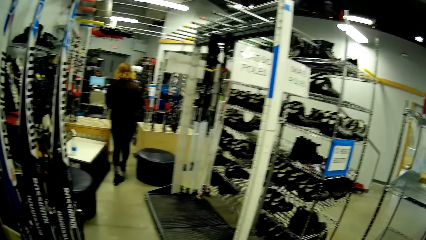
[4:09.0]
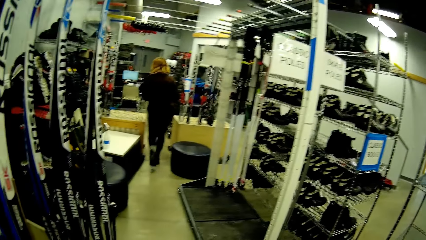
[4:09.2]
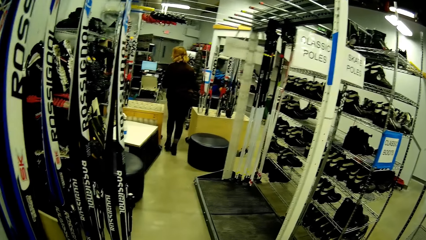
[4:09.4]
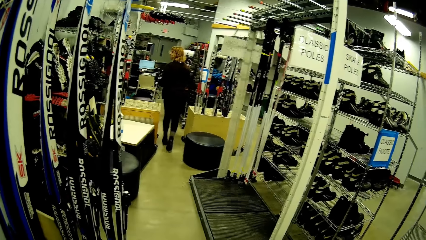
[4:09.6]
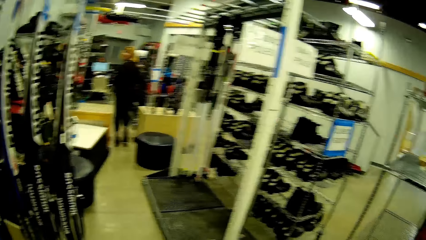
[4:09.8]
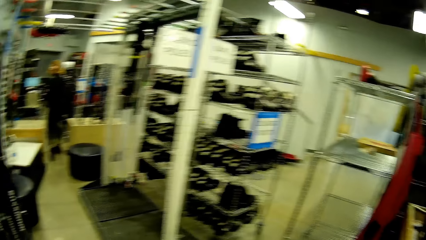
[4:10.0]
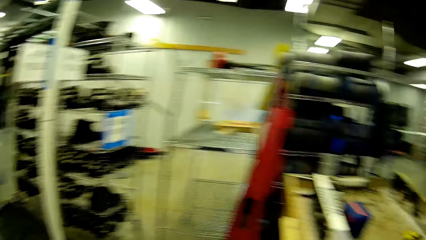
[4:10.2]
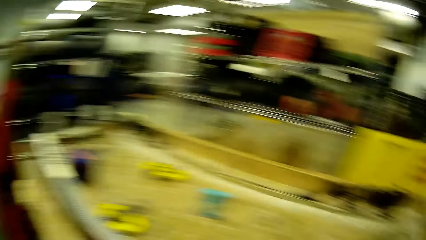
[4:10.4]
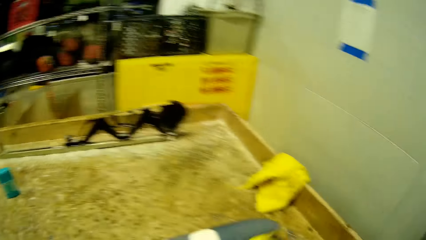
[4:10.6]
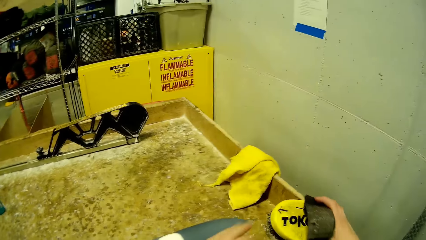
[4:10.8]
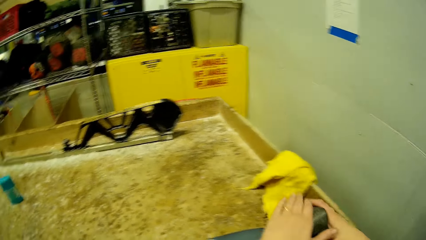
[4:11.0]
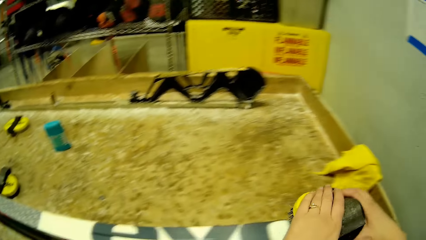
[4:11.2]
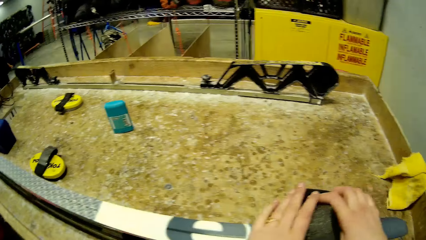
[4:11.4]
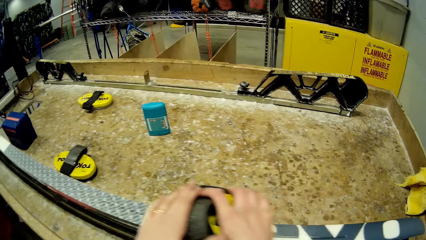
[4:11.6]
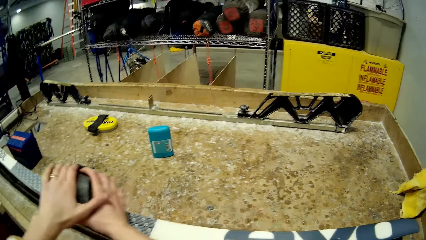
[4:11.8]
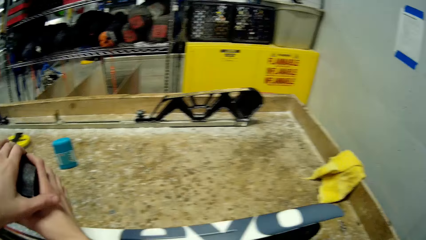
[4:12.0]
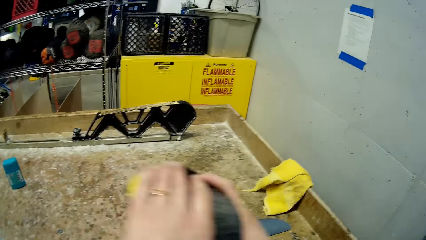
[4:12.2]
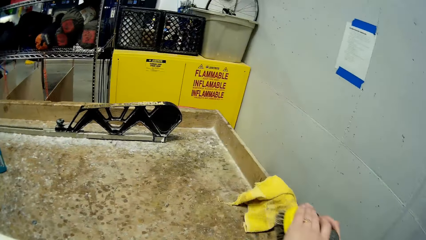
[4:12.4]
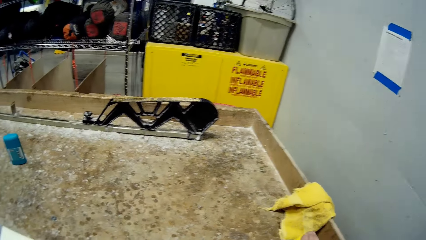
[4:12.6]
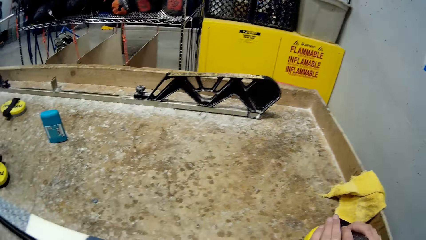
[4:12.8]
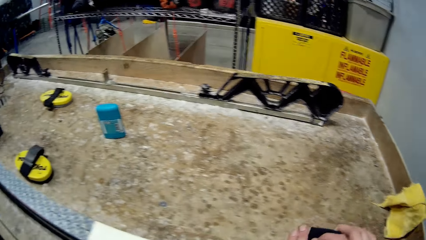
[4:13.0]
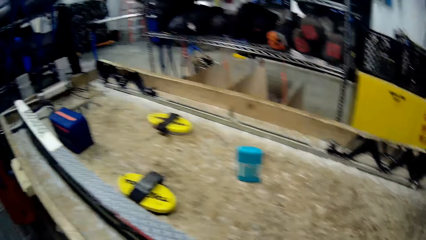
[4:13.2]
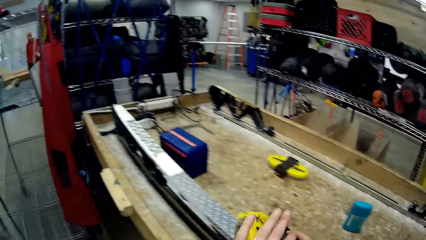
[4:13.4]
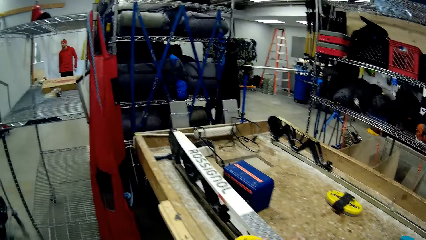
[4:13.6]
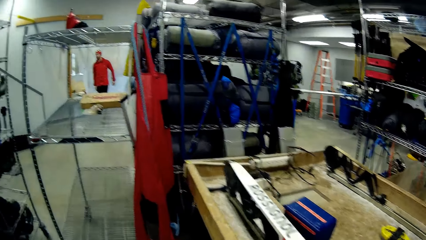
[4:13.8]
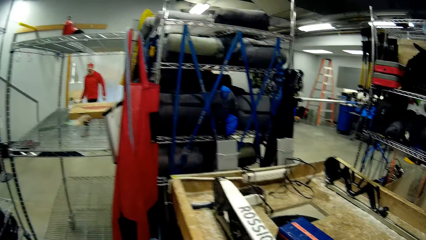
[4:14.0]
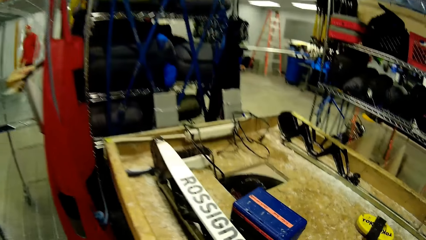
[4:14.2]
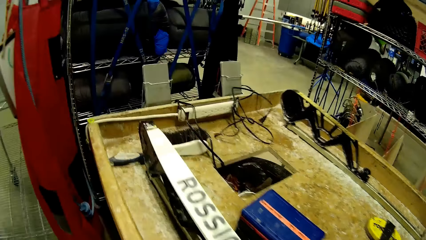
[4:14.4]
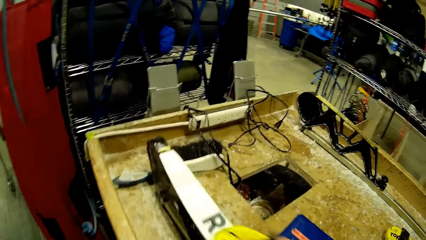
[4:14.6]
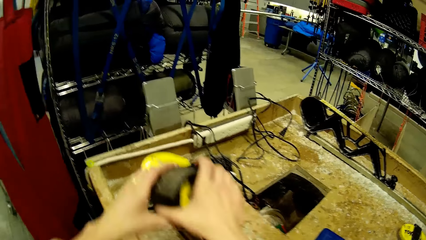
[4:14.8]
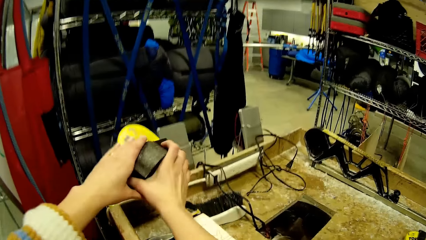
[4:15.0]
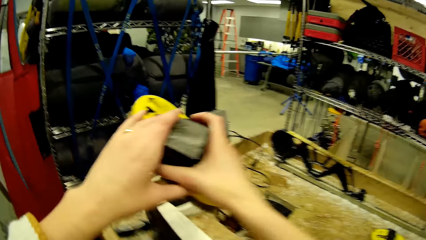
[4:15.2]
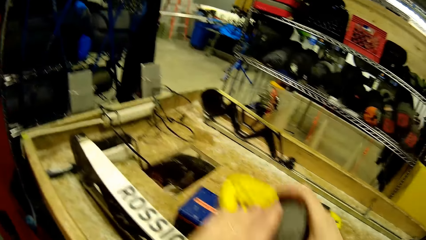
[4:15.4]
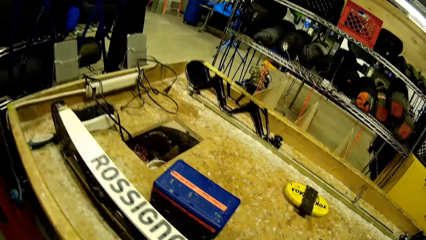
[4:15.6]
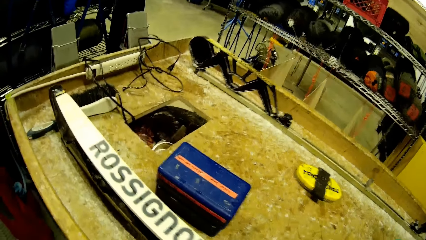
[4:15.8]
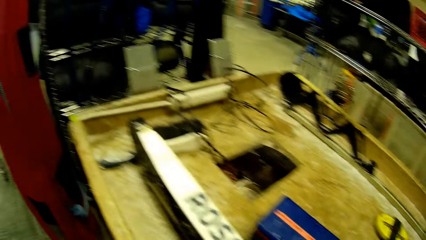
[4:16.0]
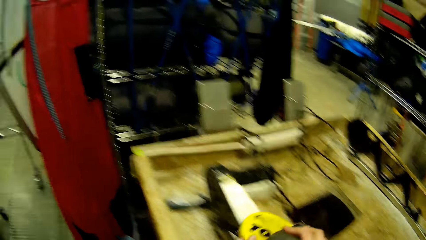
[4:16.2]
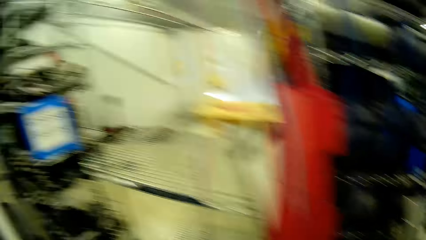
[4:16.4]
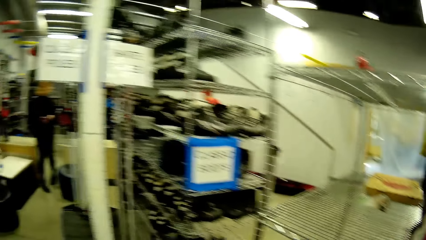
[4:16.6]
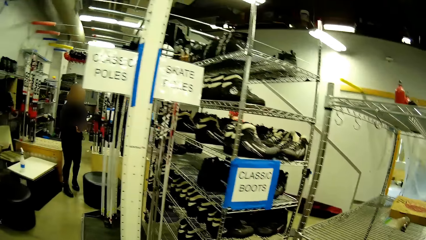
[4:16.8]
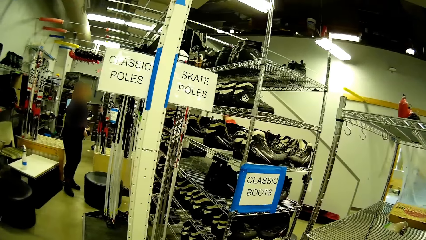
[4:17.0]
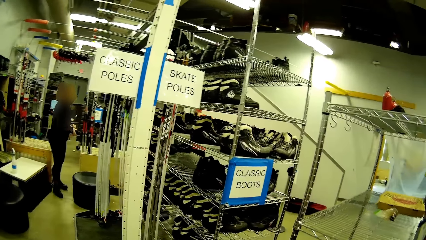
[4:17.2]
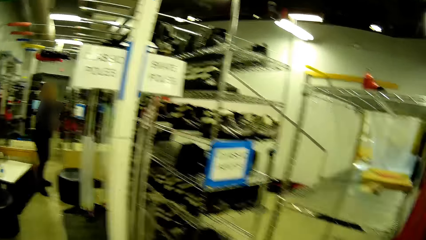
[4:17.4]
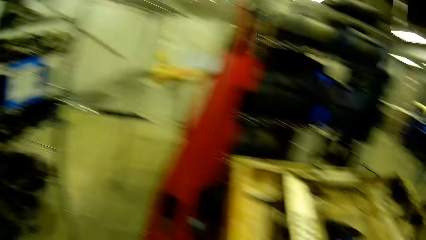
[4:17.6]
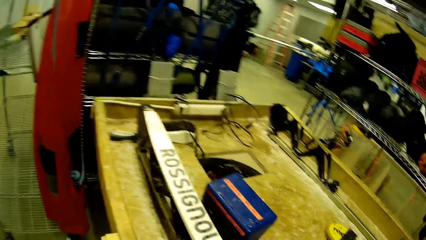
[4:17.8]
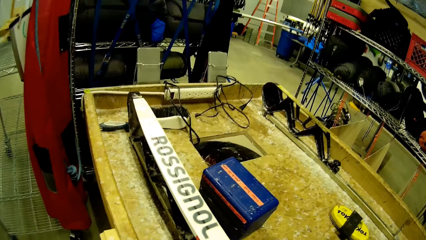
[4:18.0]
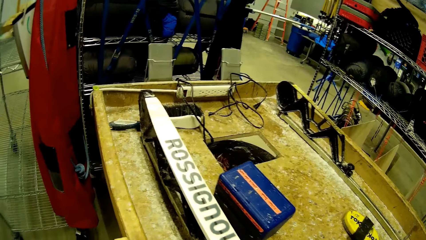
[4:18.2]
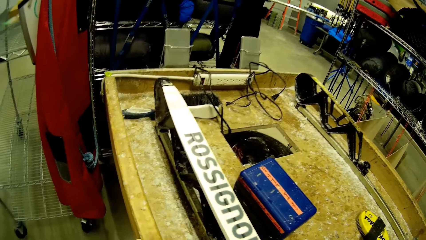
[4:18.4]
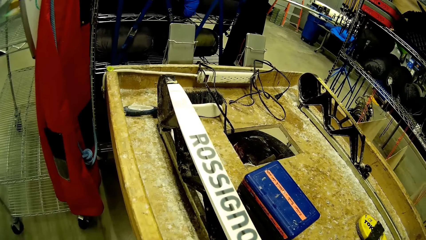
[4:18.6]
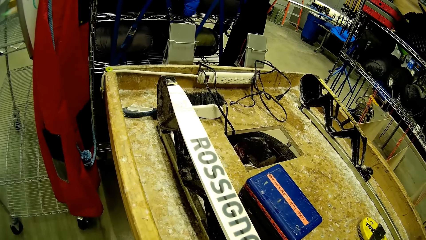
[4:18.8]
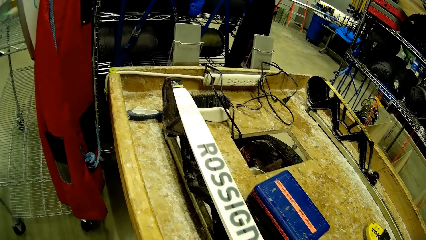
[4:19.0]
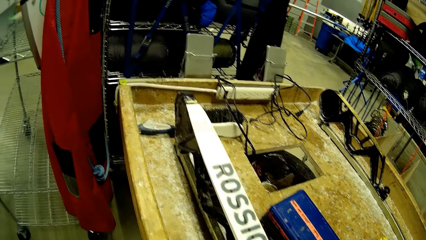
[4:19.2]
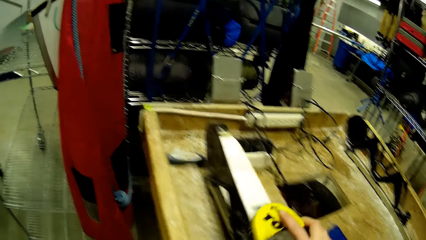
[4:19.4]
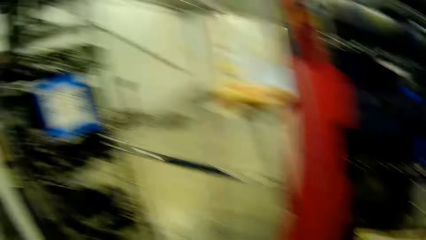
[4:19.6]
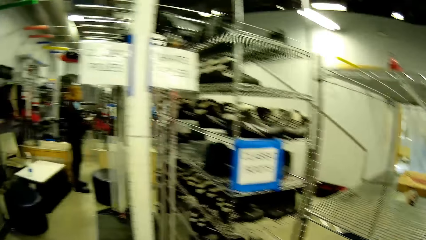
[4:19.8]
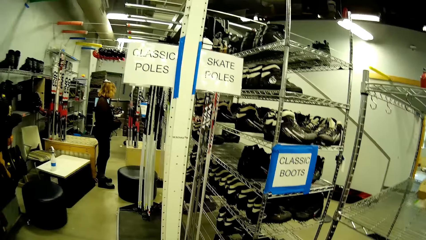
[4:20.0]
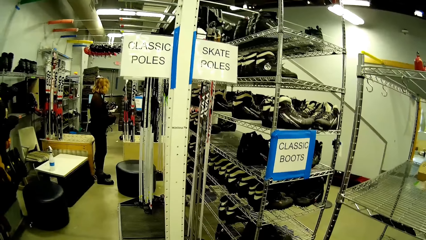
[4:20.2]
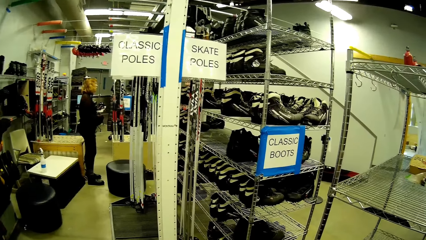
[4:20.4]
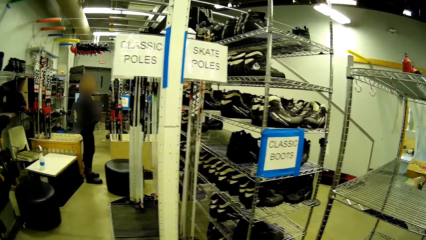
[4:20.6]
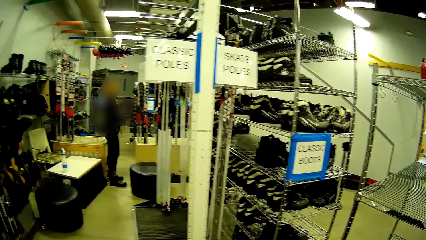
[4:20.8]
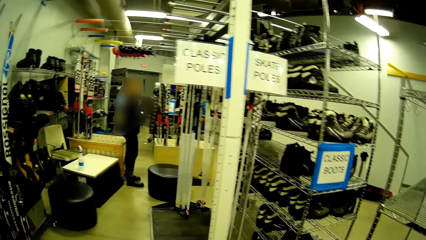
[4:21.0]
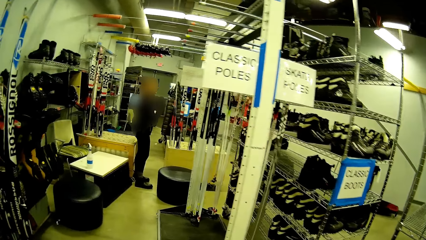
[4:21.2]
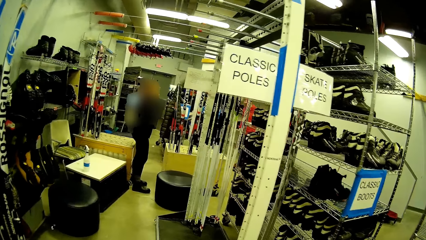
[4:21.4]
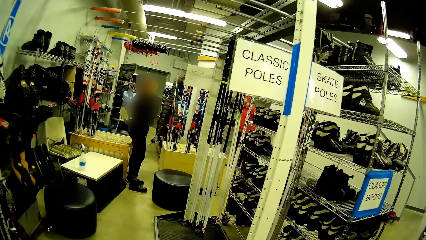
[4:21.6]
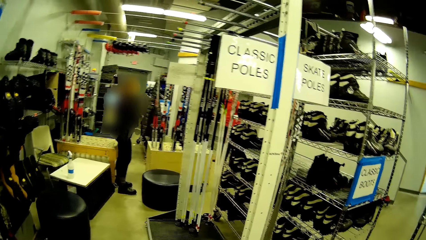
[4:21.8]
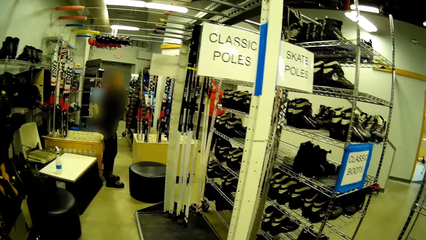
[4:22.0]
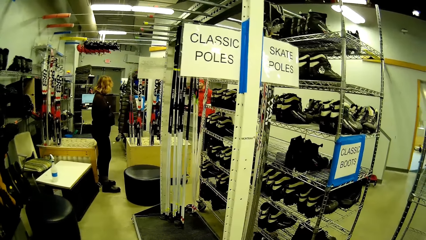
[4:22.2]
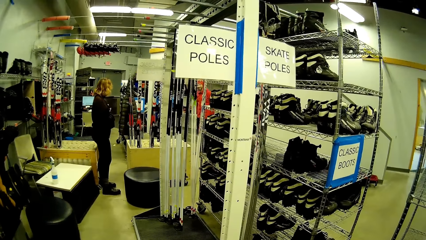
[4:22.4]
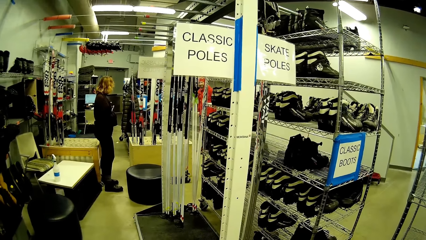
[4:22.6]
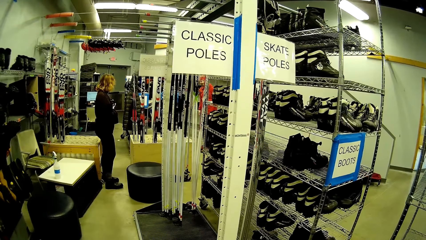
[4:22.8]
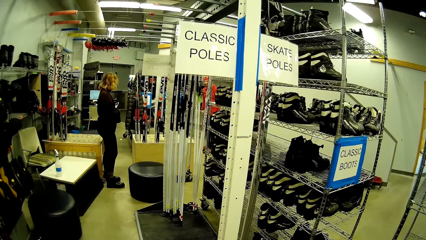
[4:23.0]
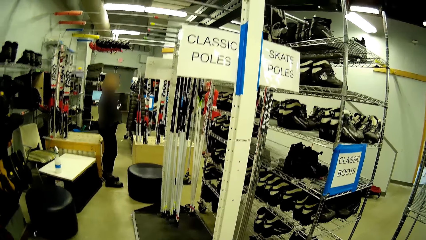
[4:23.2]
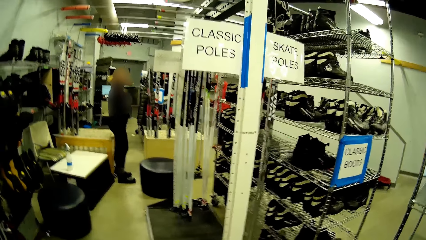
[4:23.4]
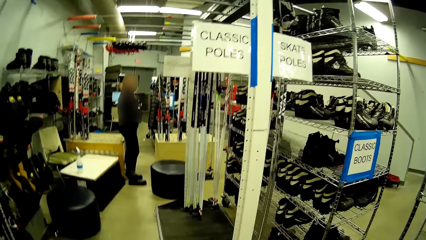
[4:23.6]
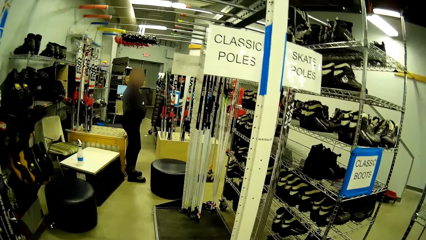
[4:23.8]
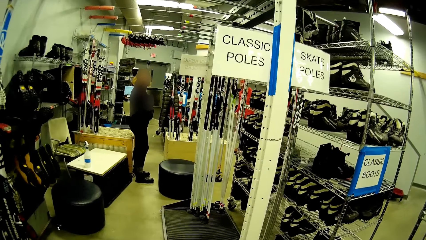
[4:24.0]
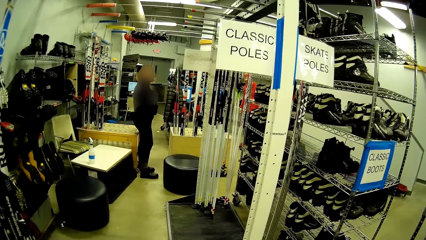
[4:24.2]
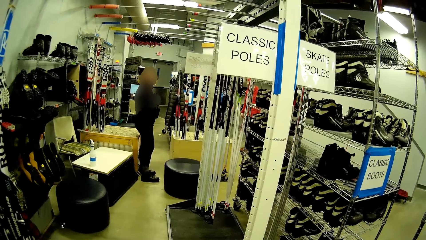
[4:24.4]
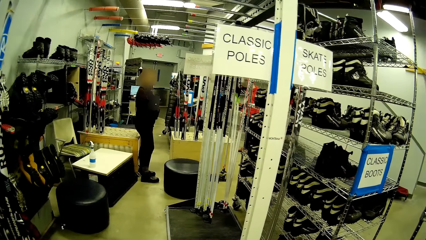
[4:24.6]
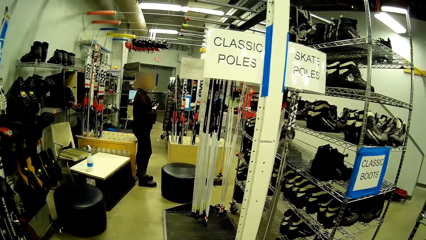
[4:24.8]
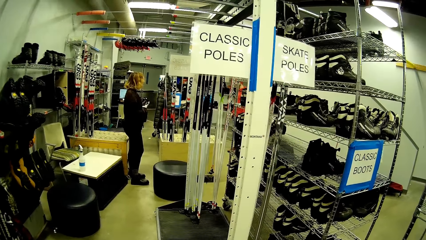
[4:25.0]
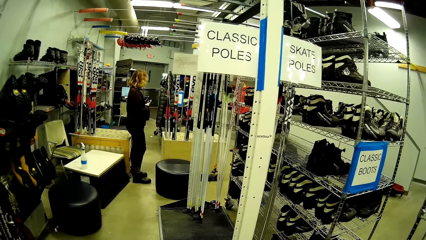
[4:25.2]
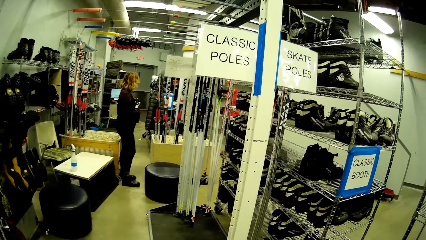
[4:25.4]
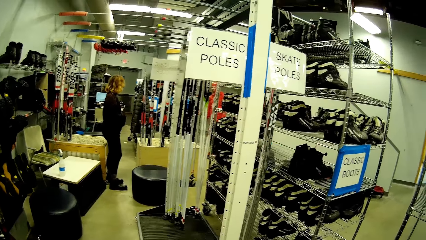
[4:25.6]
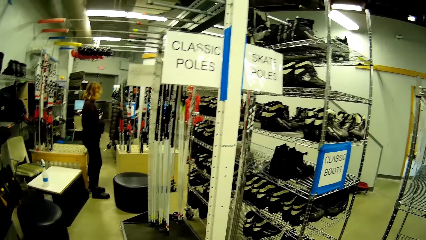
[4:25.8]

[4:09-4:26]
The camera wearer rubs wood filler on inclined wood. They look around.
